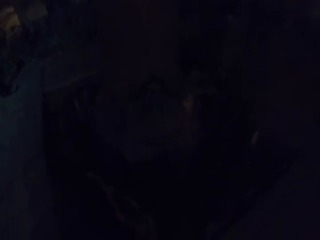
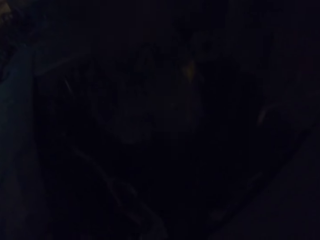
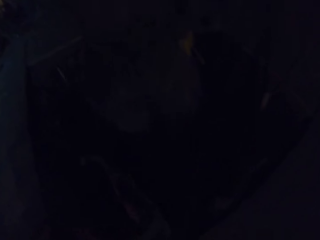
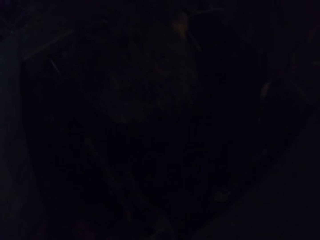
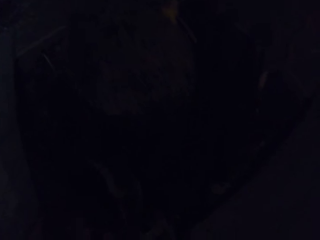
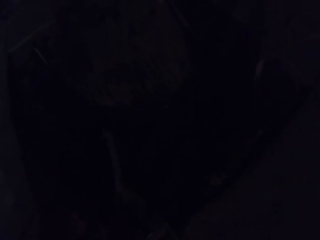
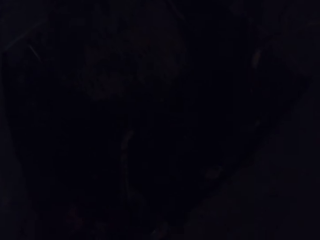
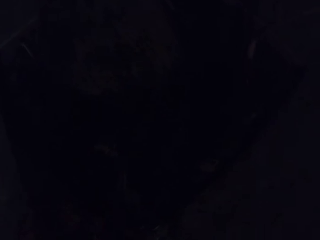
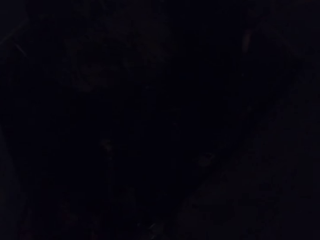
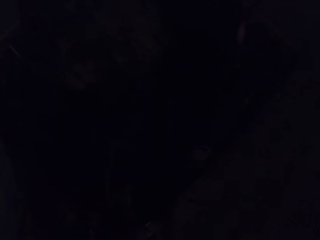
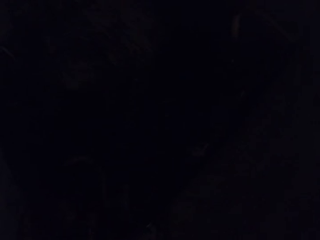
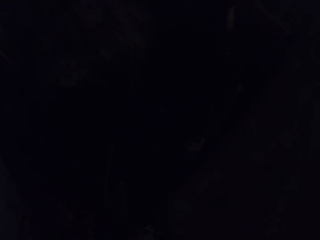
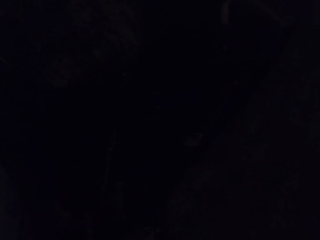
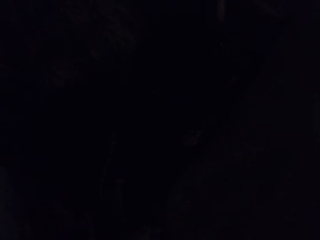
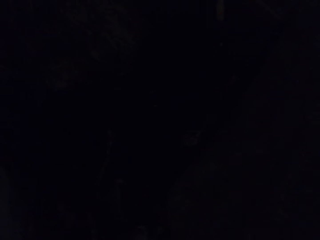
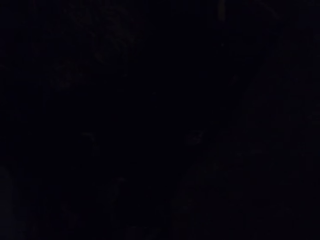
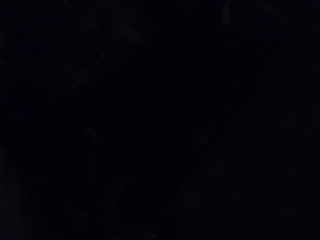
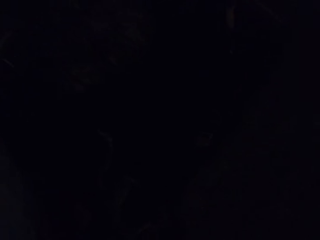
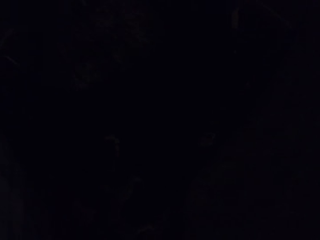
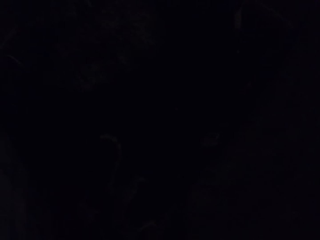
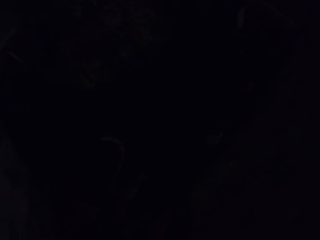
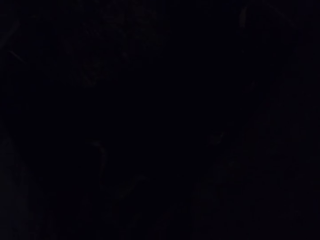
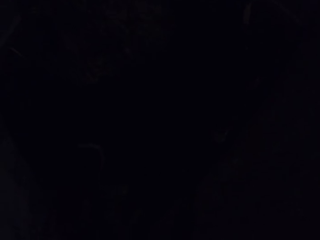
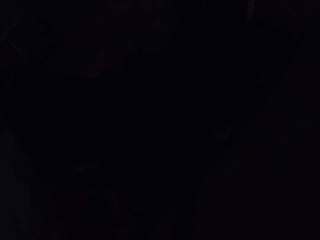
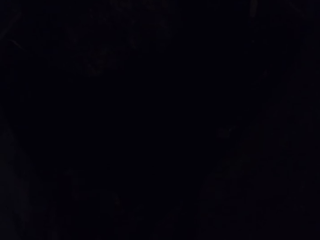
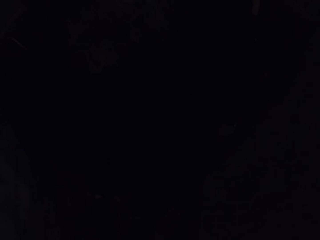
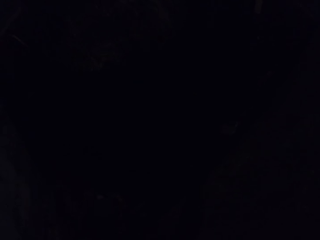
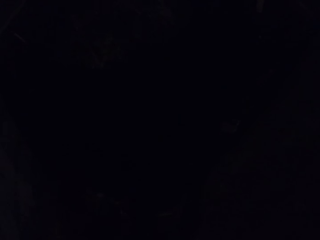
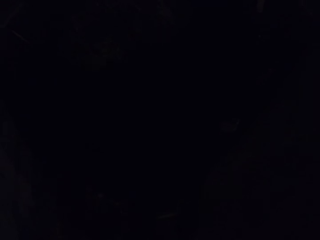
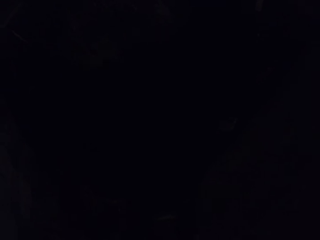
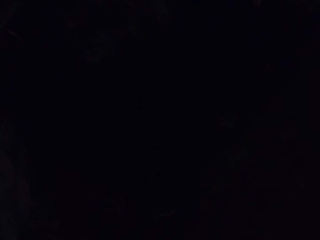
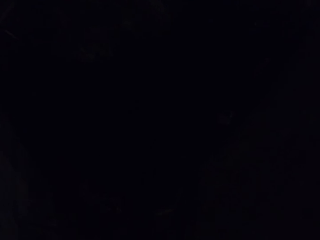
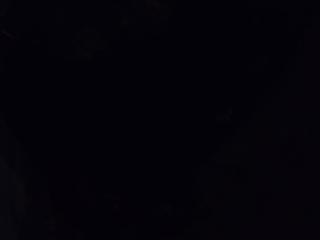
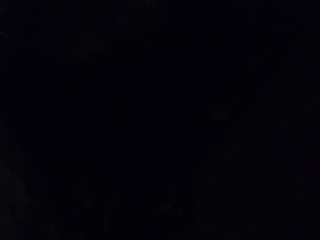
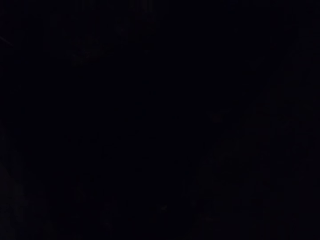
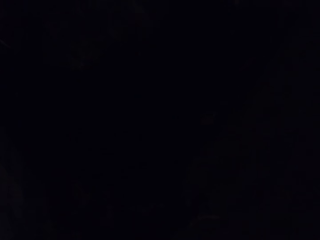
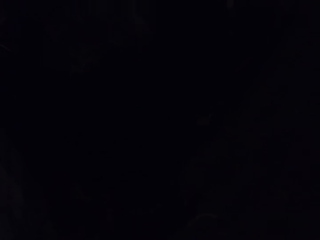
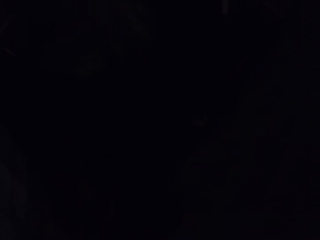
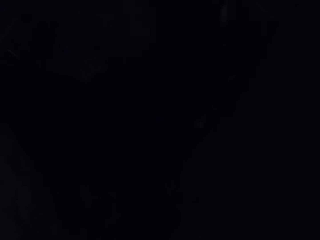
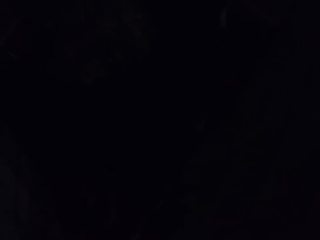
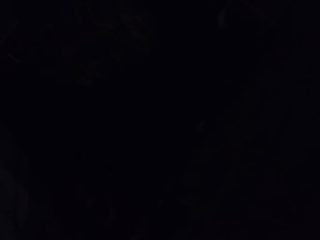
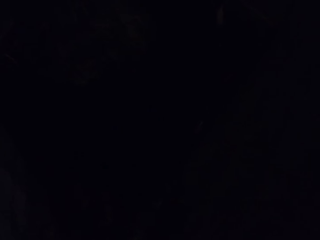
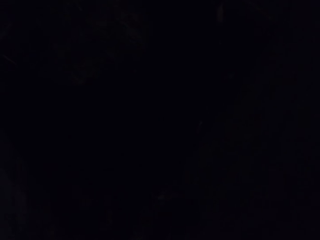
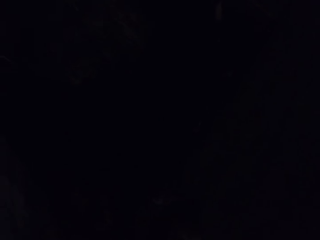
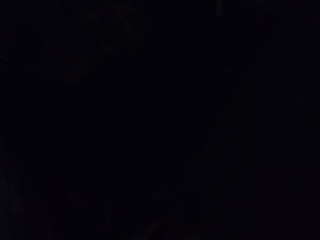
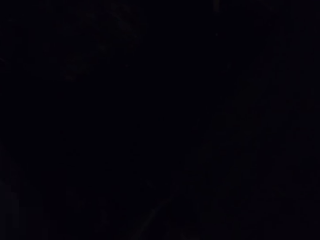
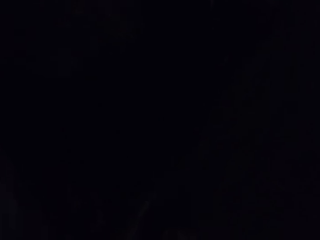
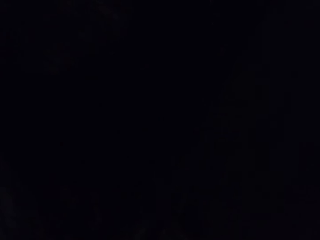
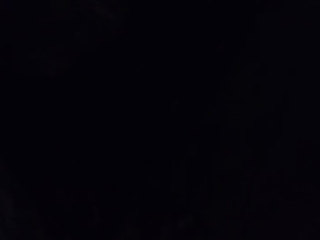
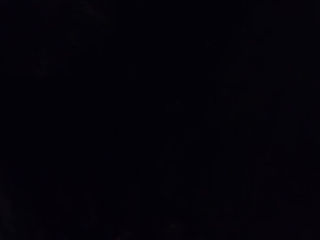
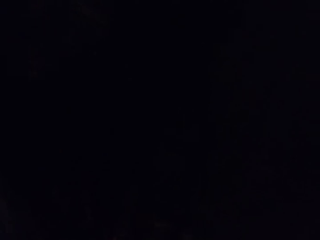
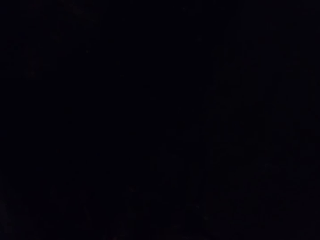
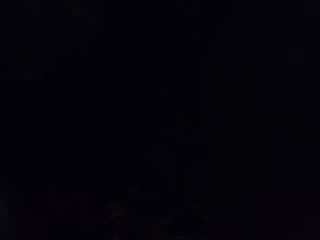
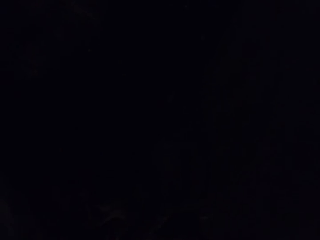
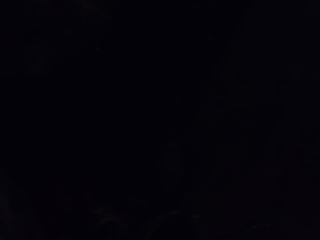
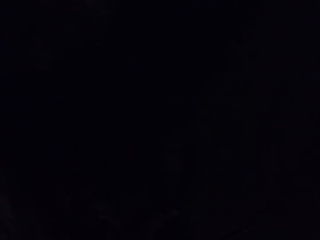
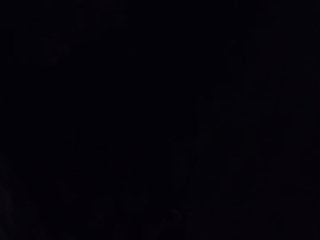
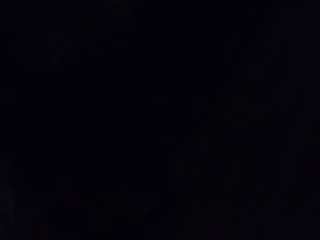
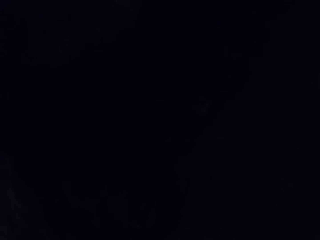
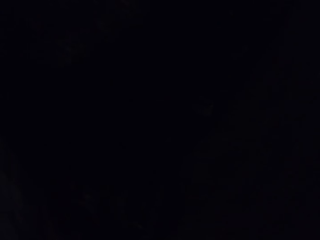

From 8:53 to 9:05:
The camera wearer touches a cat.

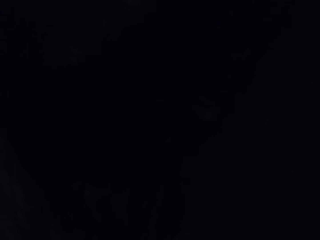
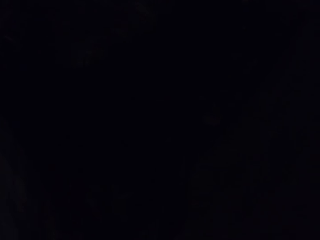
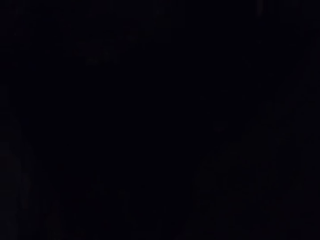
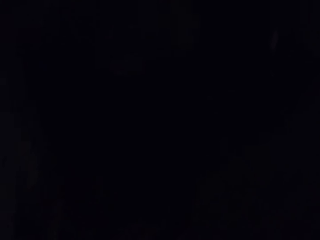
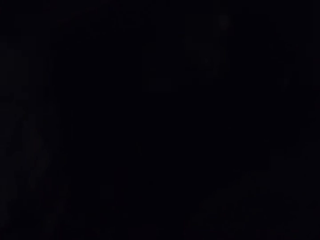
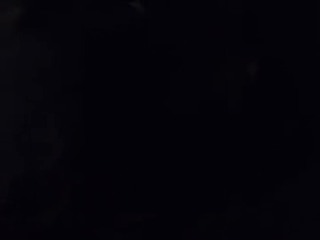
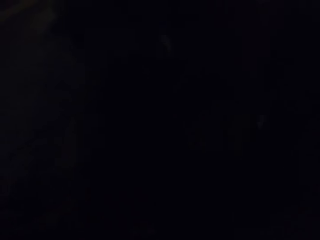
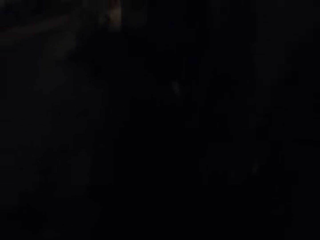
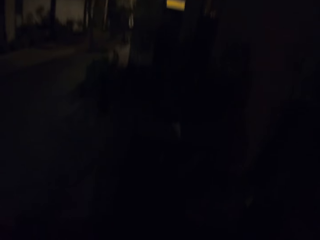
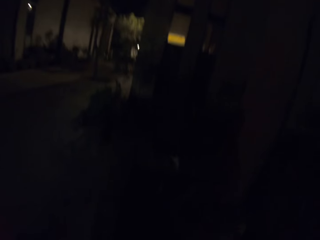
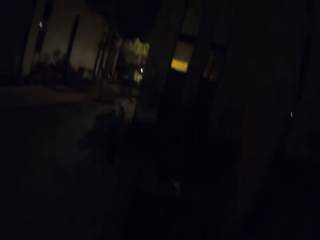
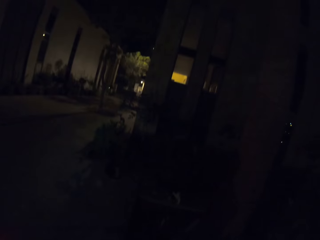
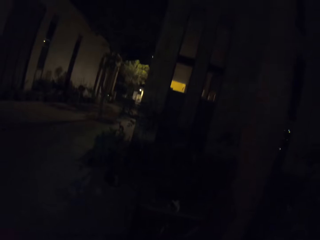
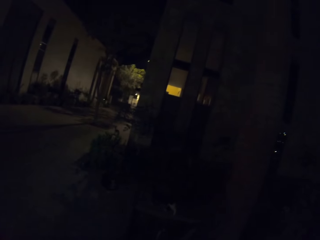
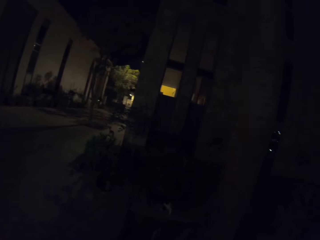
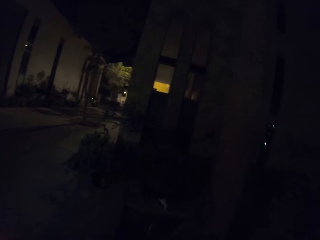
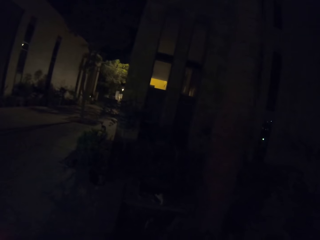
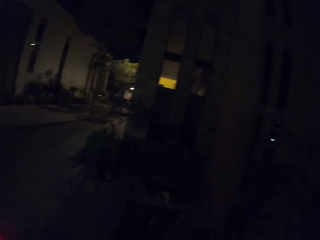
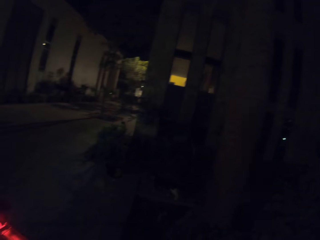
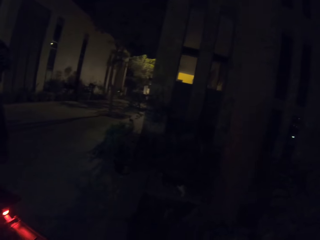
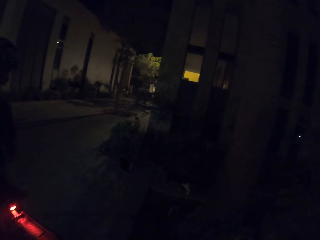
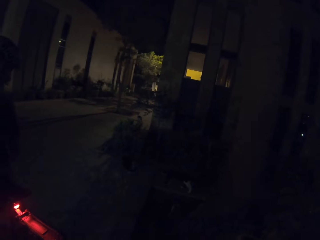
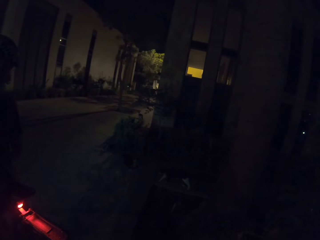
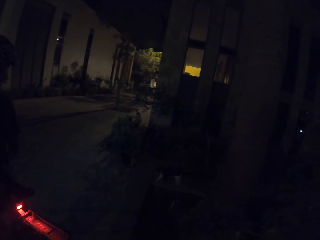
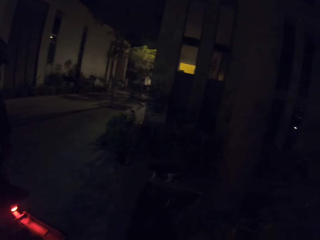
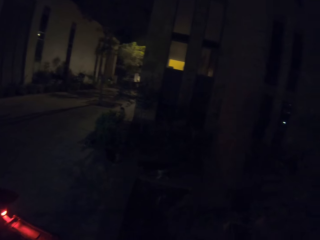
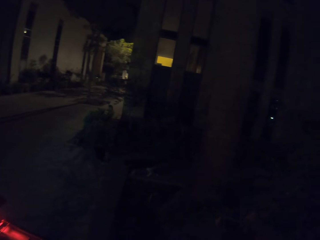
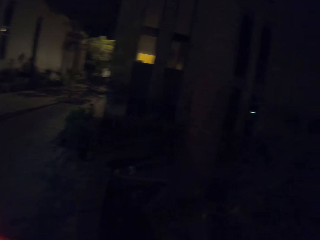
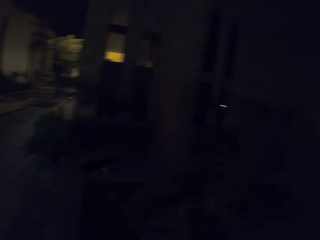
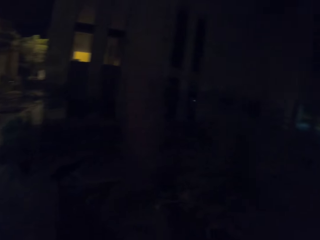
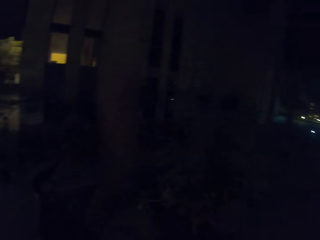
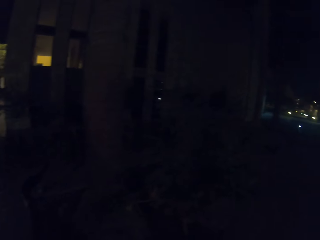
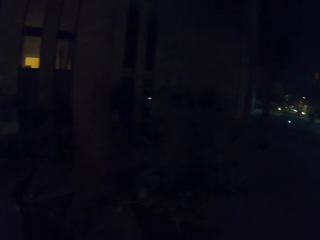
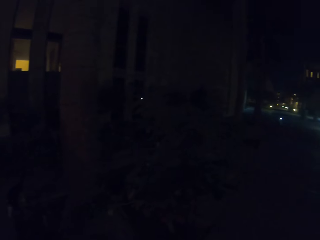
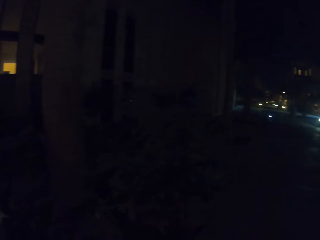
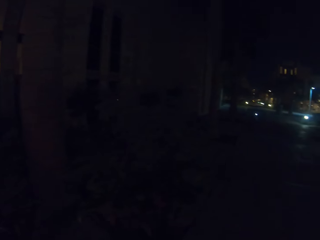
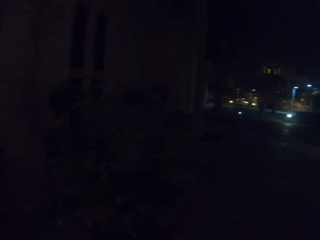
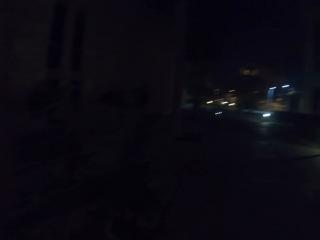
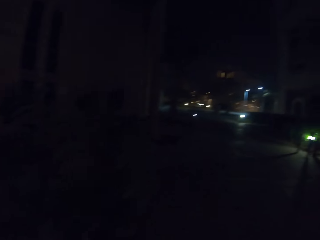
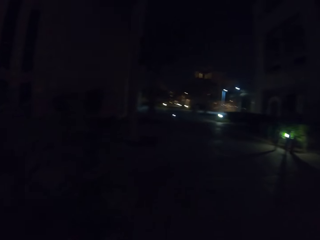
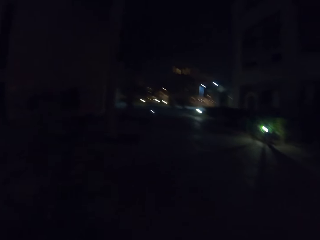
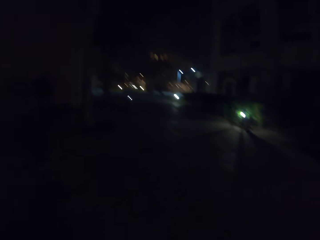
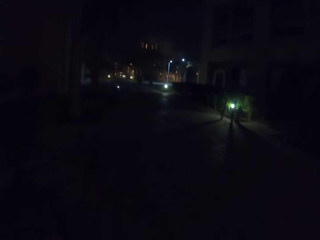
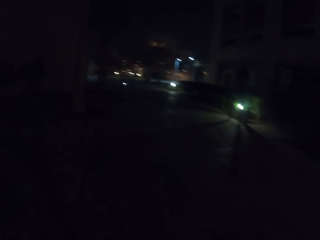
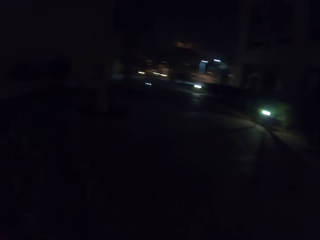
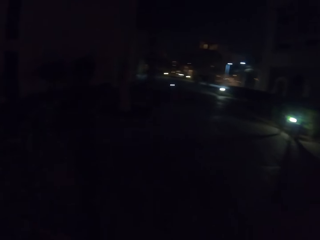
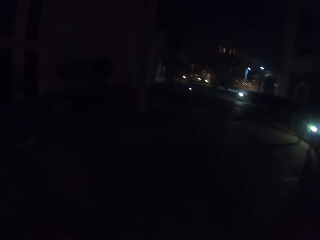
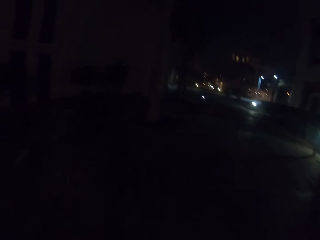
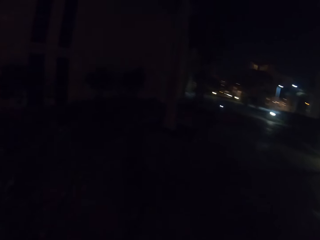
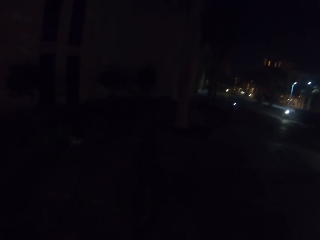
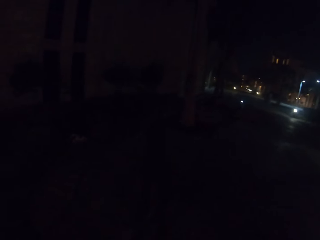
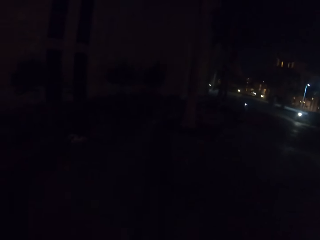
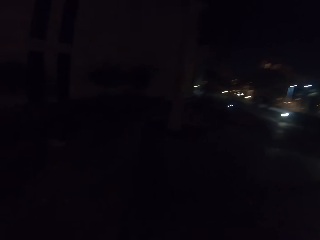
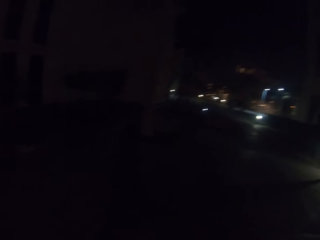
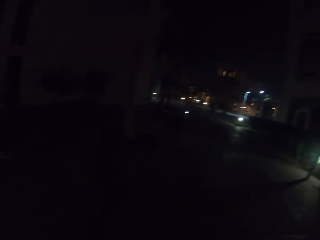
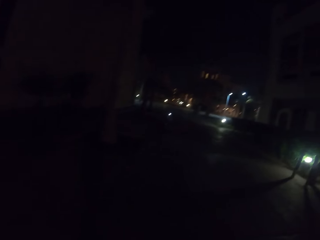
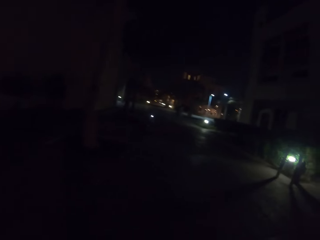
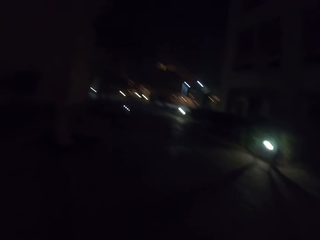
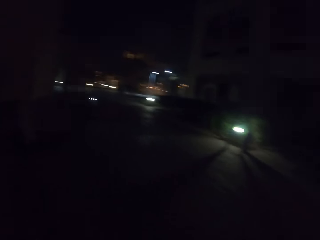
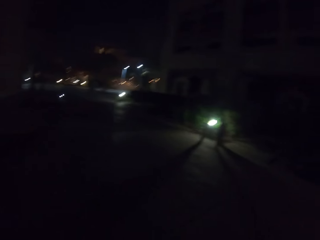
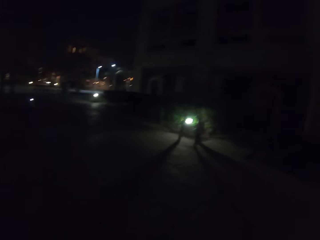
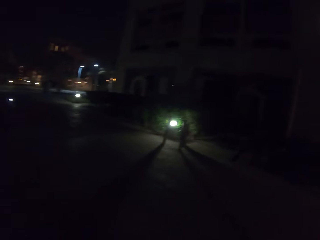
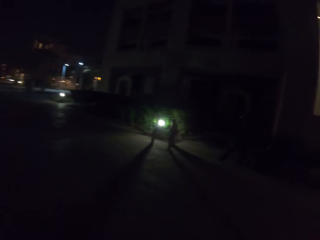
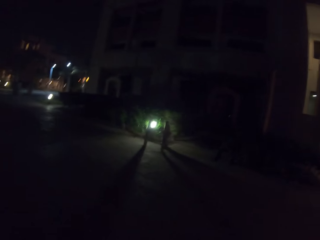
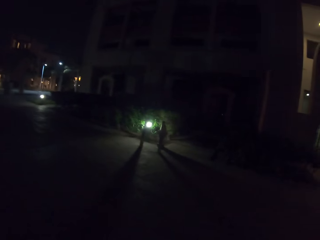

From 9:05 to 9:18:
The camera wearer looks at a cat. They walk around.
